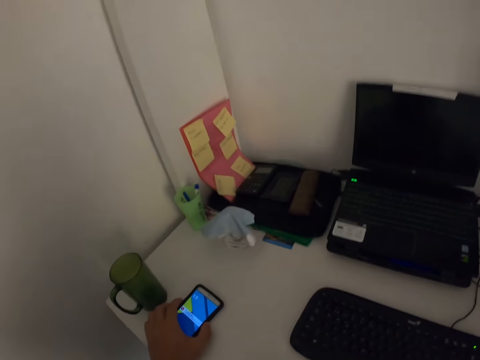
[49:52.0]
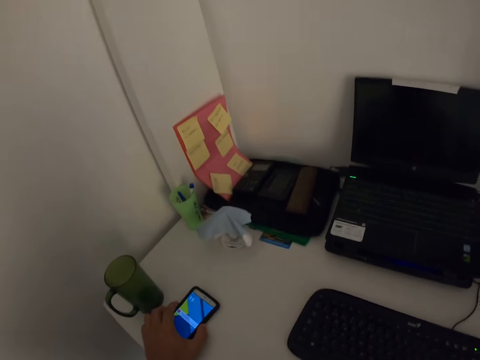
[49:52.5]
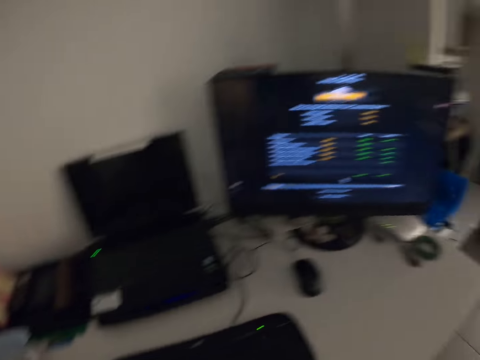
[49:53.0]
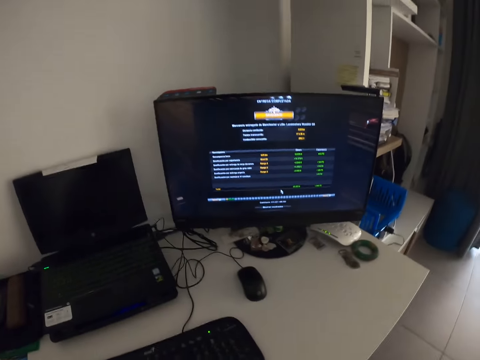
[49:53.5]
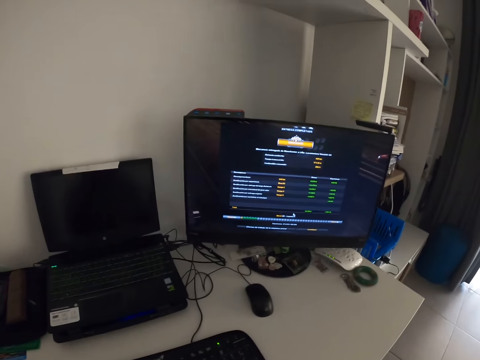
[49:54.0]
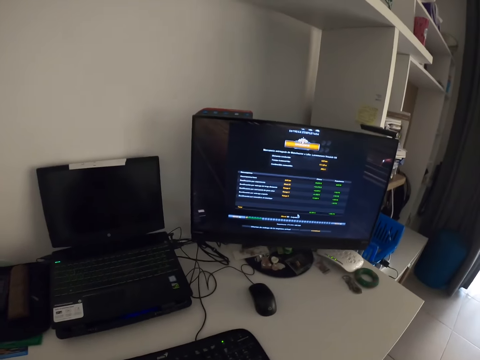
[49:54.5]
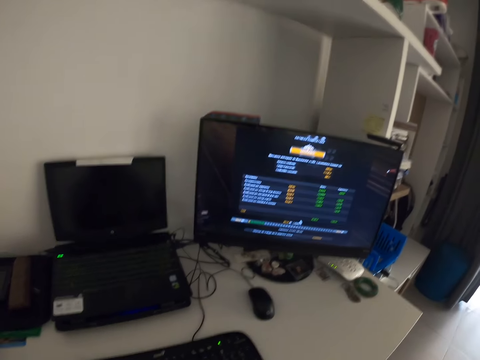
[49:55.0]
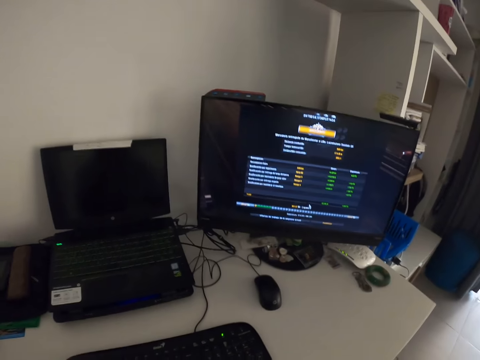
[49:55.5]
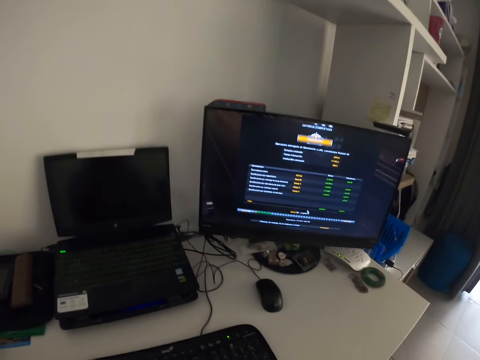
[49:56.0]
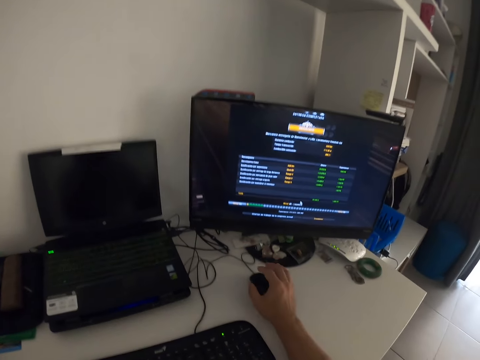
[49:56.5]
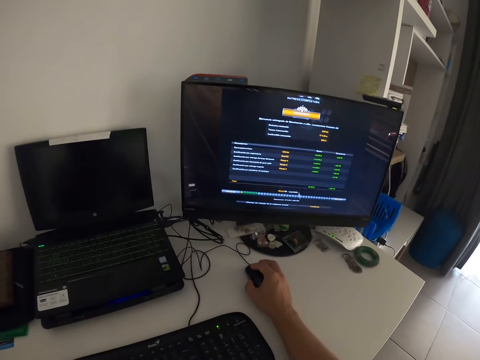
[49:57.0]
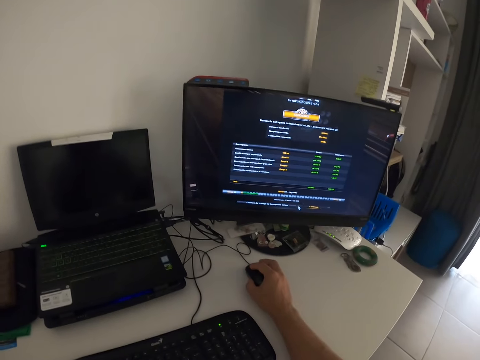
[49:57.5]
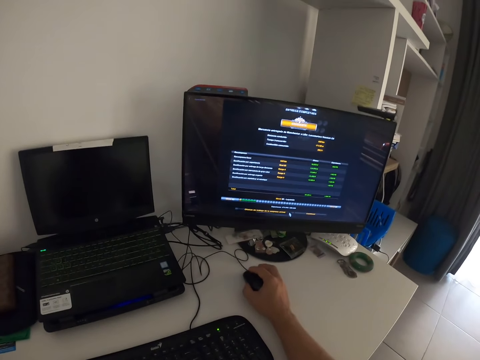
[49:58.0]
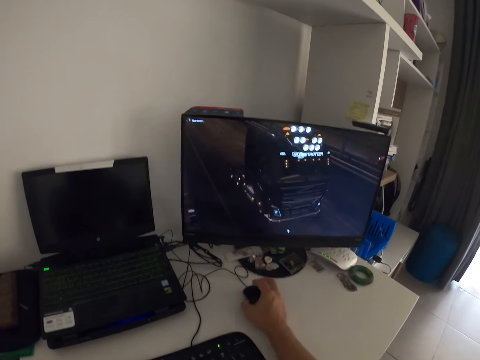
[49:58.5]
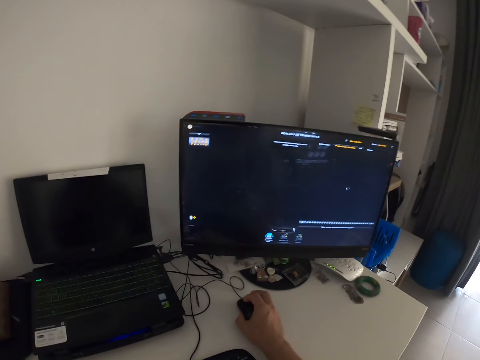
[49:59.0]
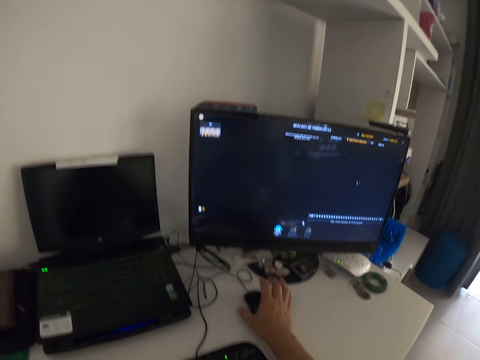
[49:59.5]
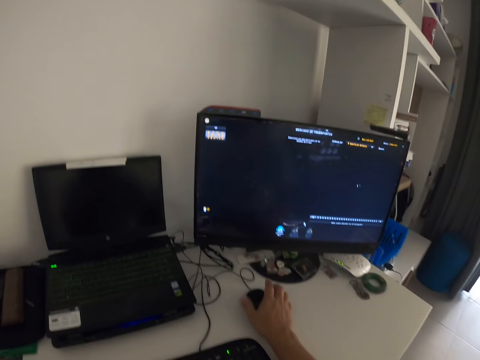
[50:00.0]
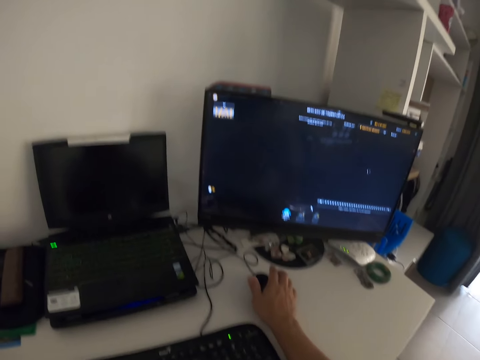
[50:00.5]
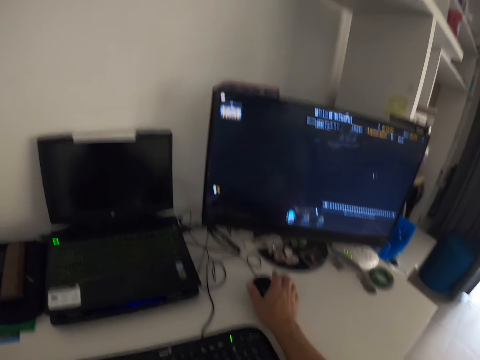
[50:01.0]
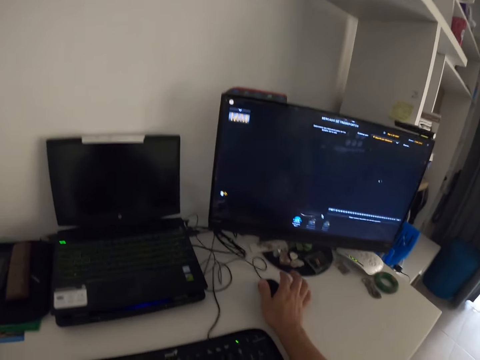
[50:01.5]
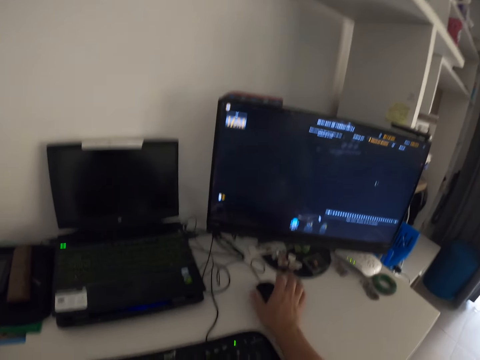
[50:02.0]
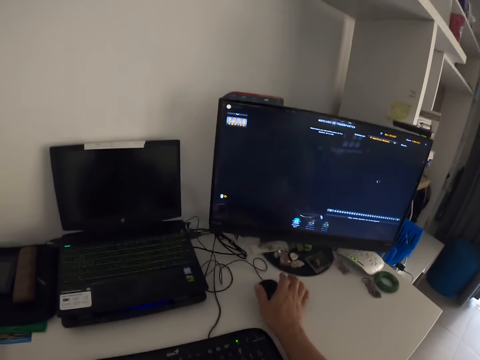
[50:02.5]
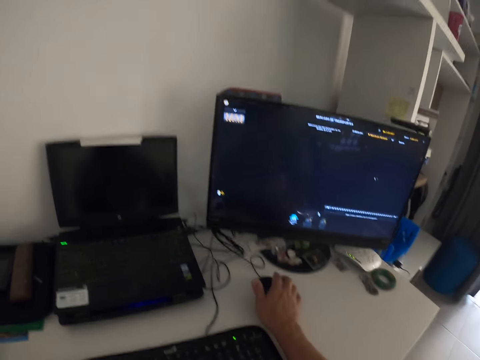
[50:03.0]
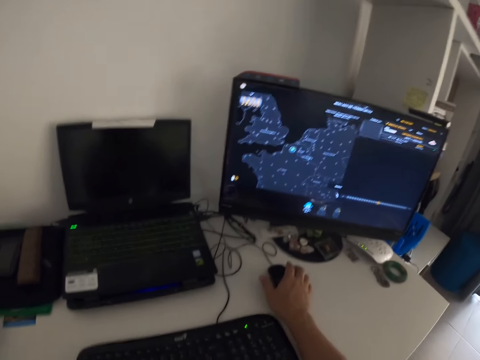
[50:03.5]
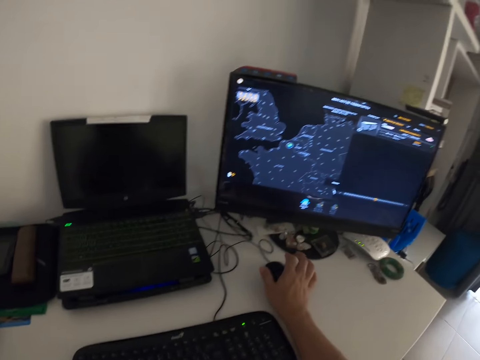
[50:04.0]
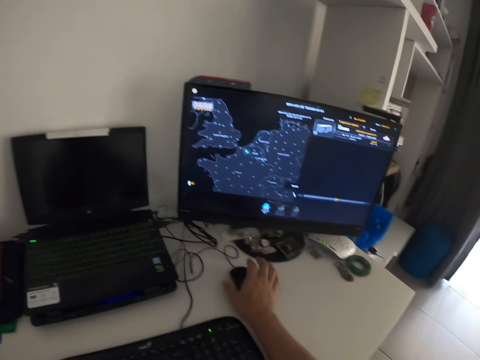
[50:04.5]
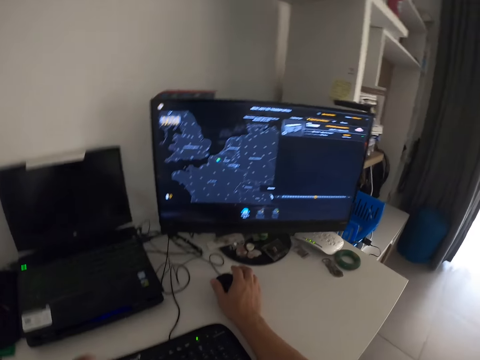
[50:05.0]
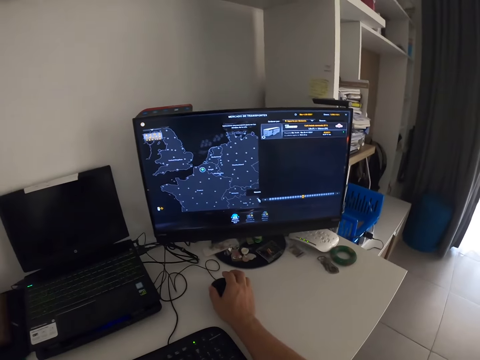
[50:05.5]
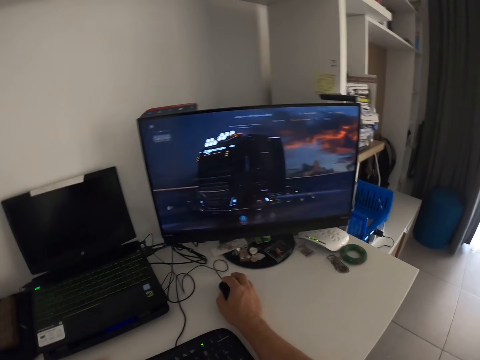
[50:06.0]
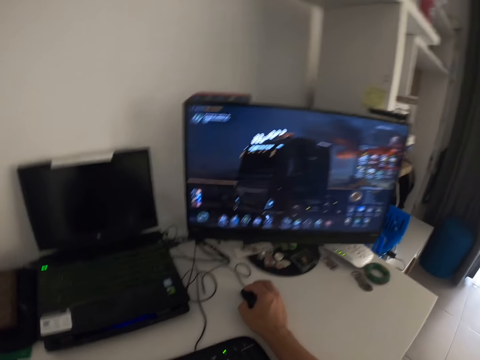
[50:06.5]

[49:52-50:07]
The camera wearer presses the phone on the table. They stare at the computer screen. They hold the computer mouse. They scroll the computer mouse. They tap on the table with the right hand.

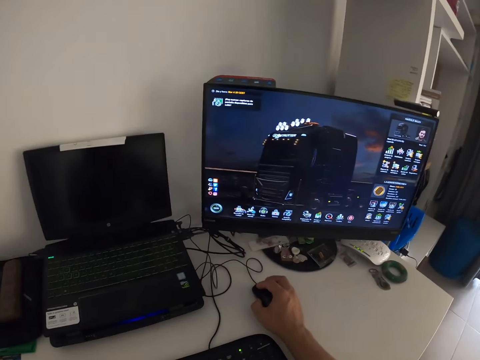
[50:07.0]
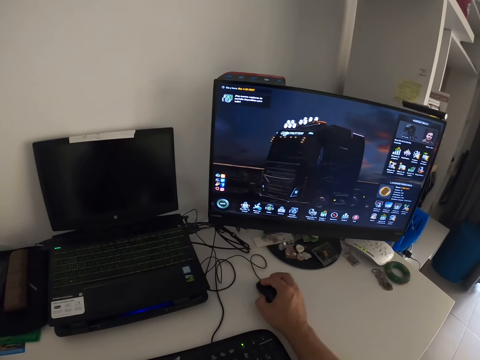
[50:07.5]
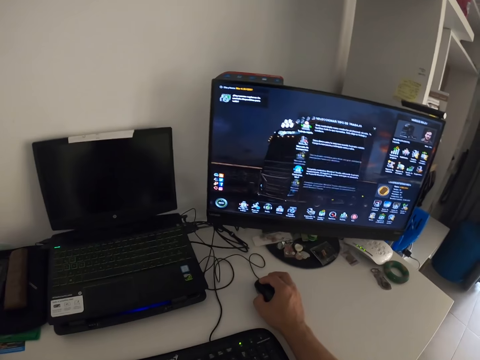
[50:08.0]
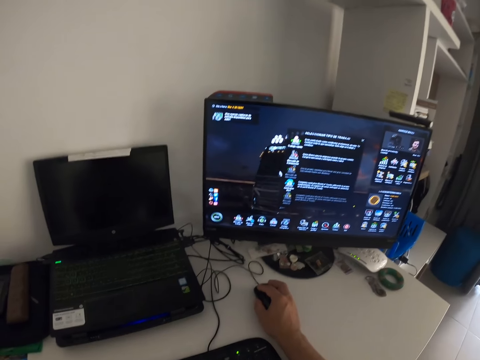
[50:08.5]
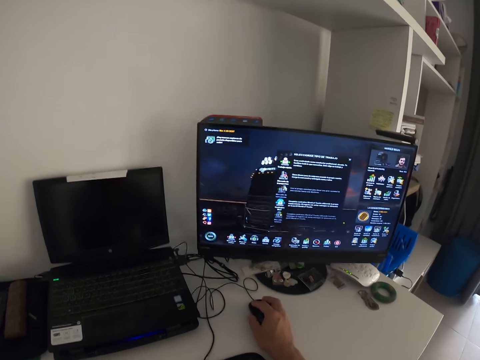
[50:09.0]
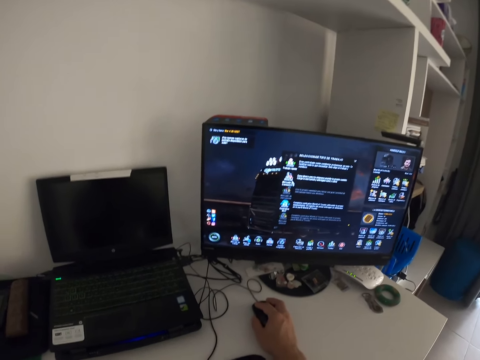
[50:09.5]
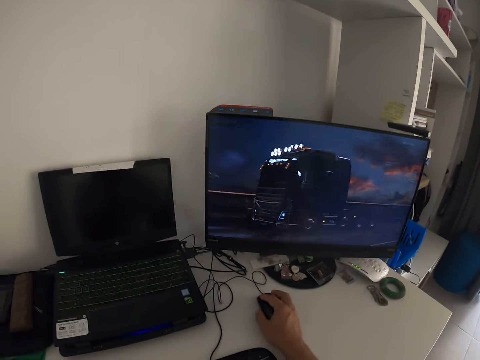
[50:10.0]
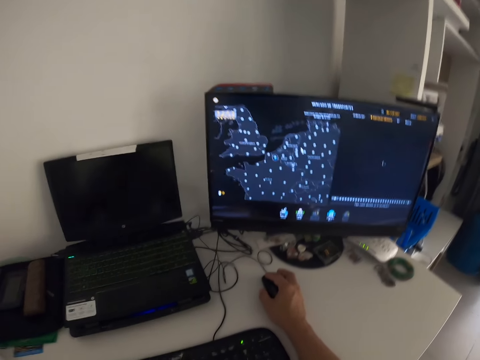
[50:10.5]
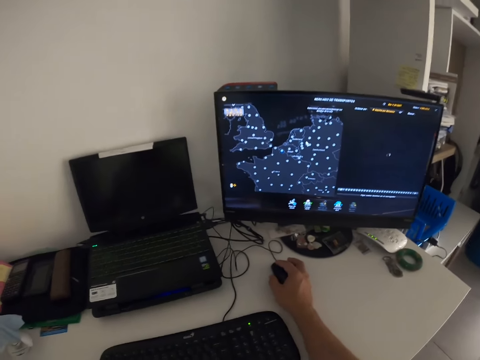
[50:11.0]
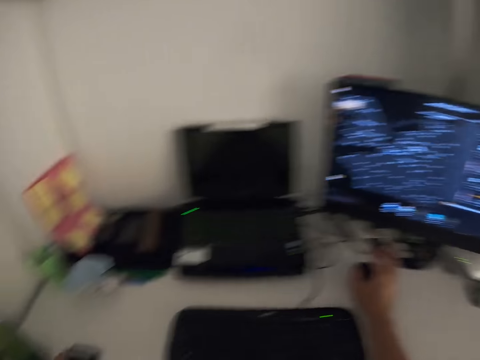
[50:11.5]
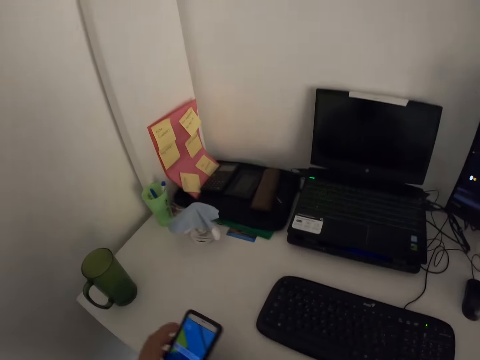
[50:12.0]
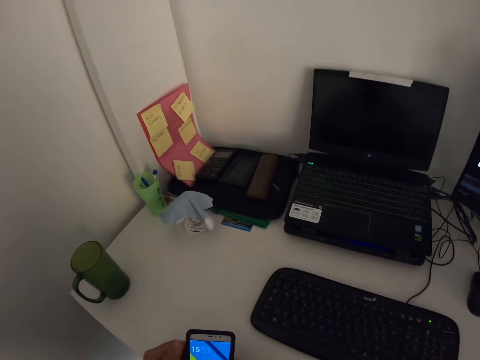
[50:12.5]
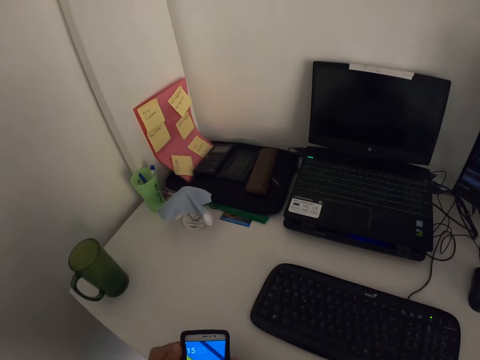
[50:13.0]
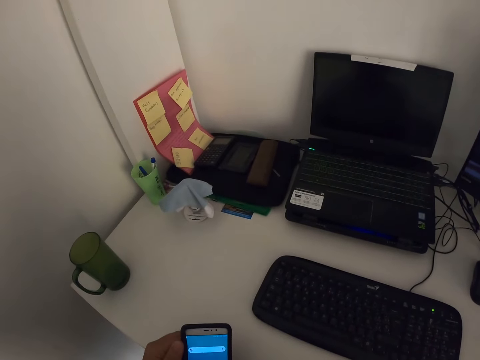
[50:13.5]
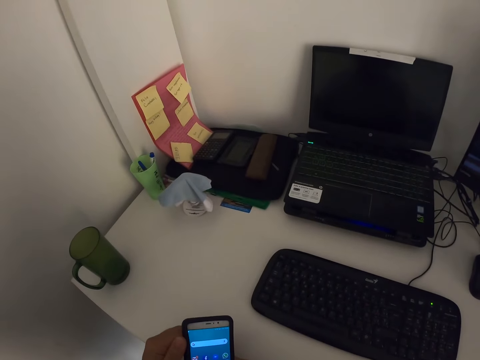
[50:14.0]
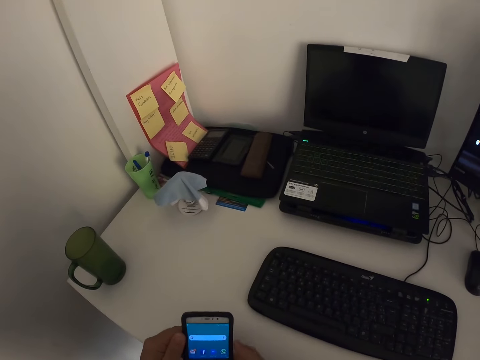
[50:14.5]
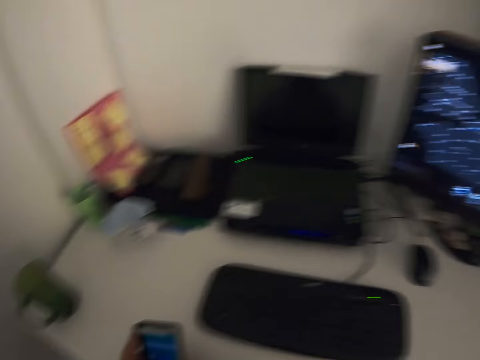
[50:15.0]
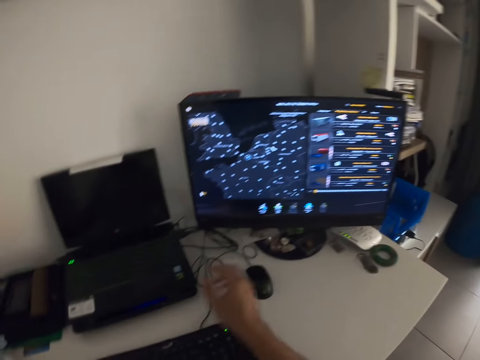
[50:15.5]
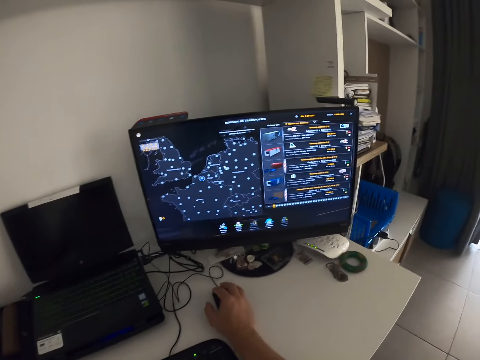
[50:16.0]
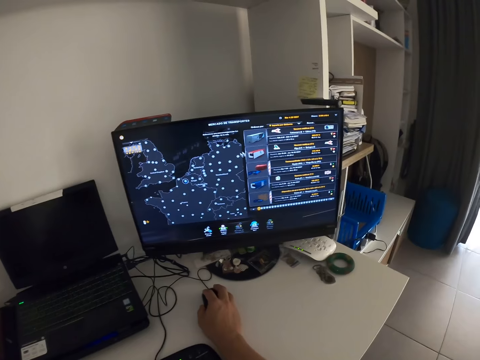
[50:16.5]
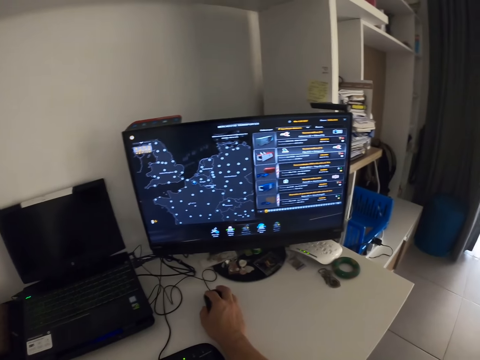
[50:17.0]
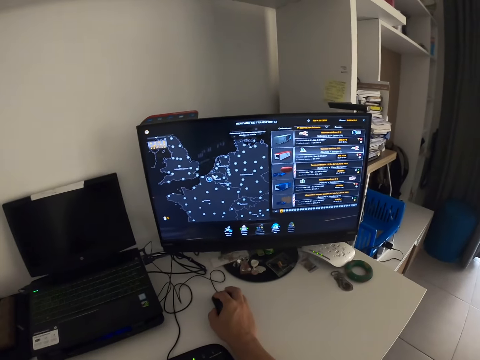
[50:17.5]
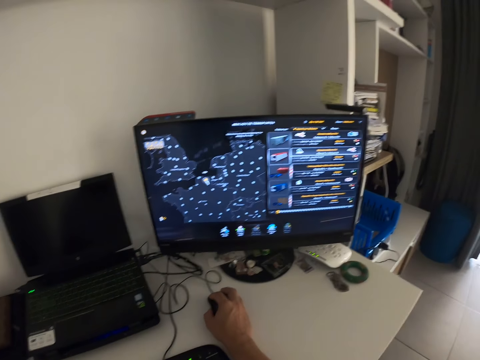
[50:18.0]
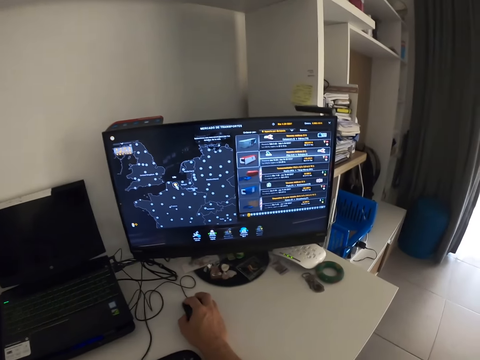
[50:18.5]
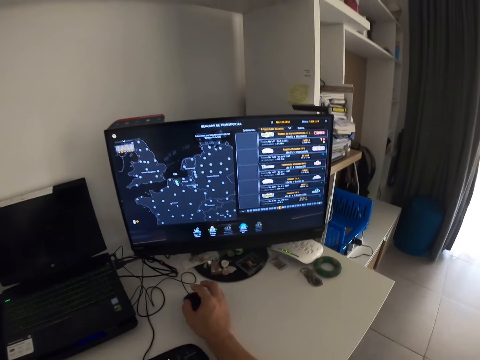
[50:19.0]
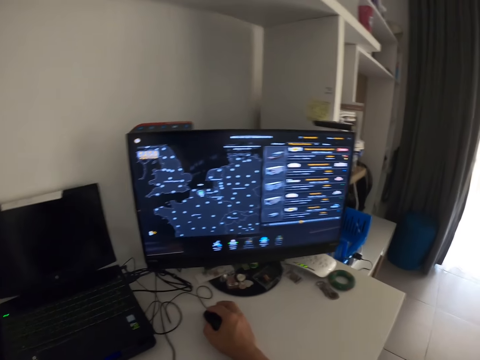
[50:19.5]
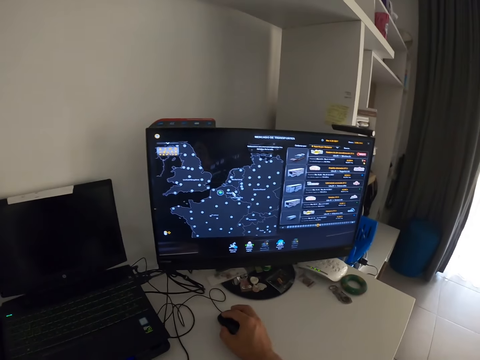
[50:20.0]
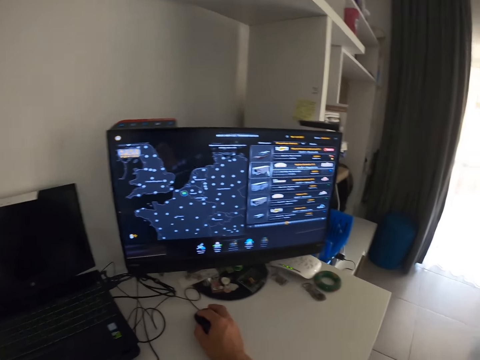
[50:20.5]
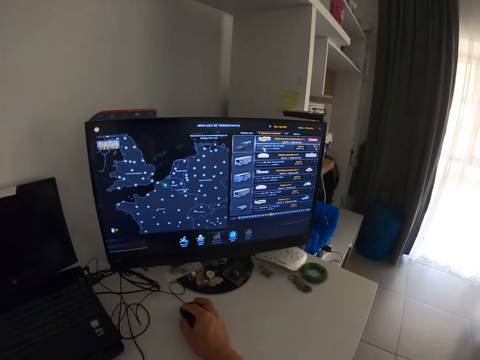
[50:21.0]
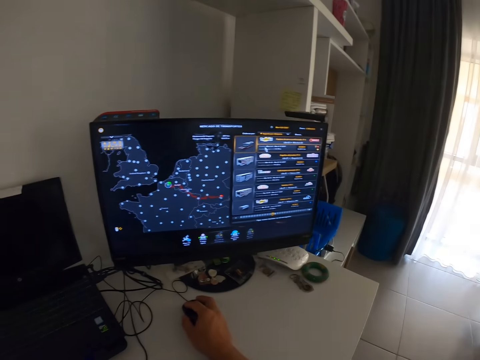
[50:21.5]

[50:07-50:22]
The camera wearer holds the phone with both hands. They scroll the phone. They hold the computer mouse. They scroll the computer mouse.
